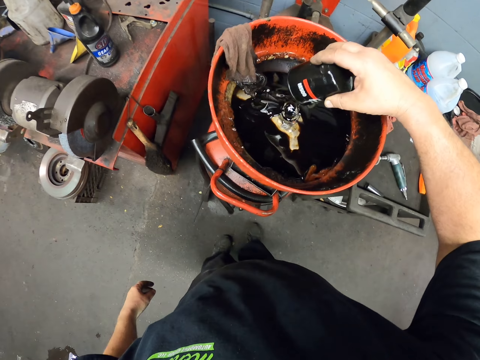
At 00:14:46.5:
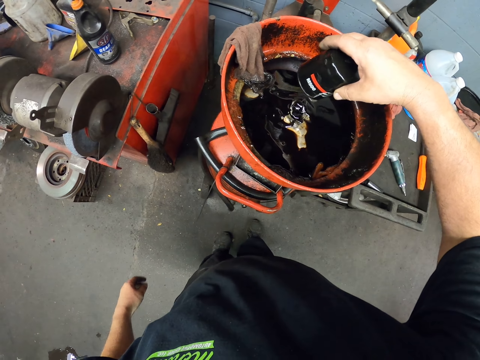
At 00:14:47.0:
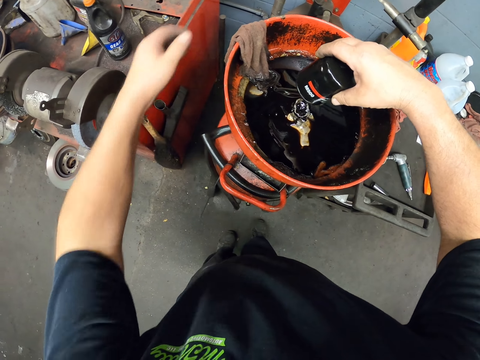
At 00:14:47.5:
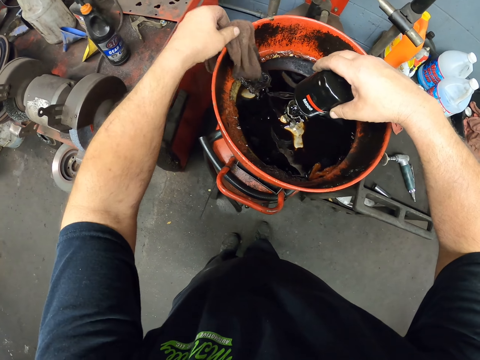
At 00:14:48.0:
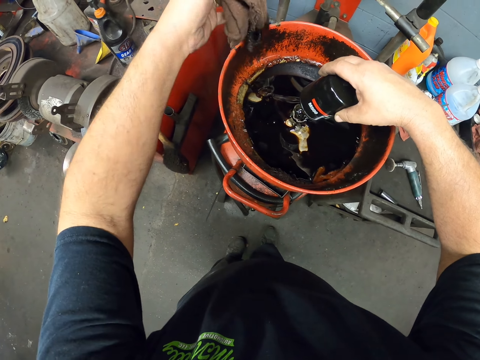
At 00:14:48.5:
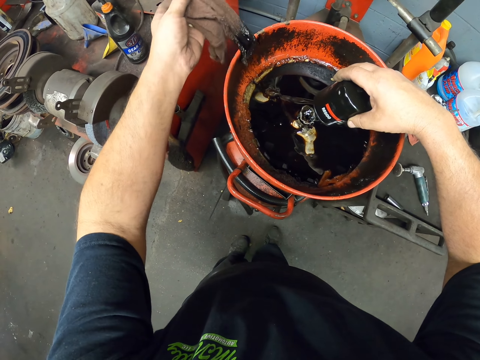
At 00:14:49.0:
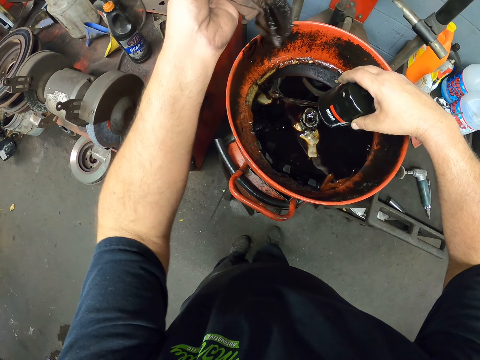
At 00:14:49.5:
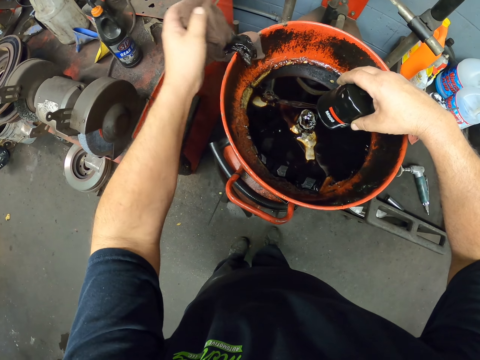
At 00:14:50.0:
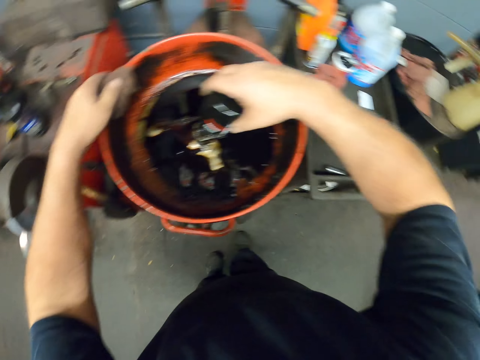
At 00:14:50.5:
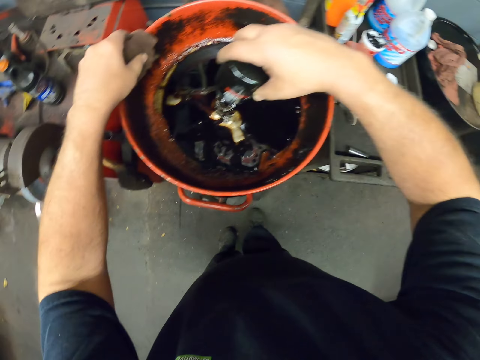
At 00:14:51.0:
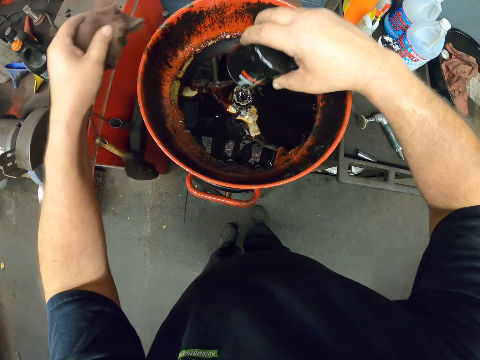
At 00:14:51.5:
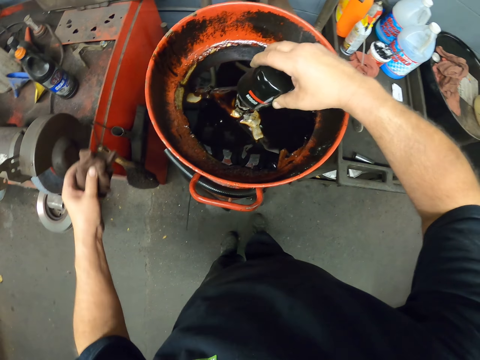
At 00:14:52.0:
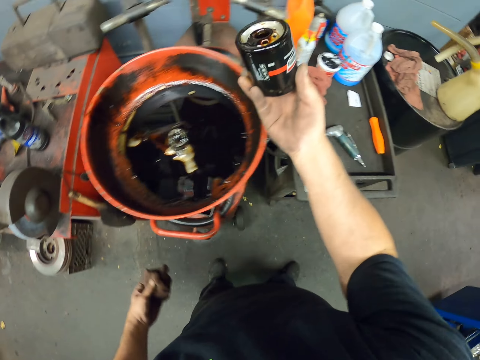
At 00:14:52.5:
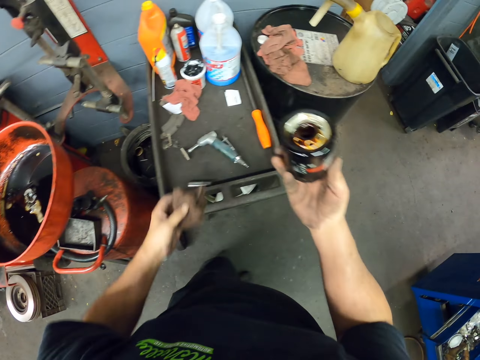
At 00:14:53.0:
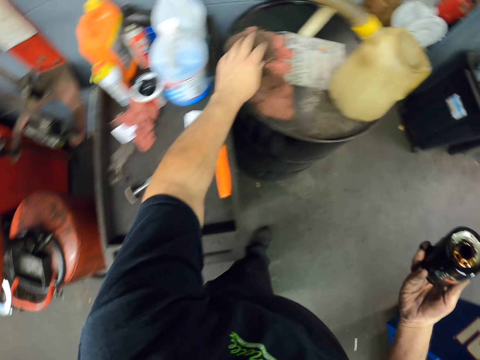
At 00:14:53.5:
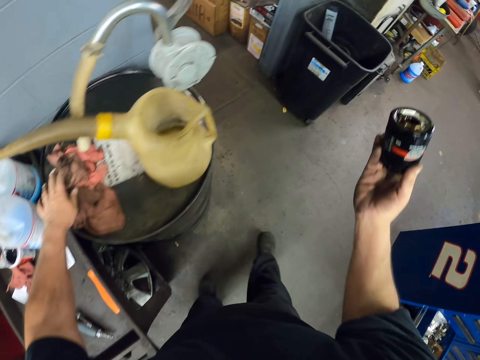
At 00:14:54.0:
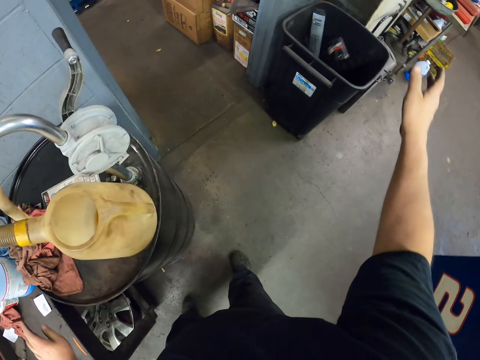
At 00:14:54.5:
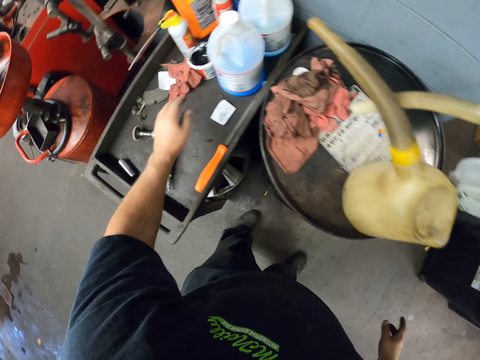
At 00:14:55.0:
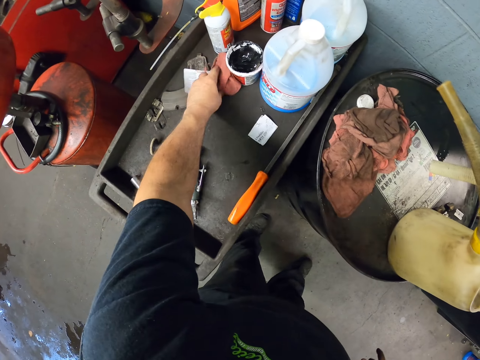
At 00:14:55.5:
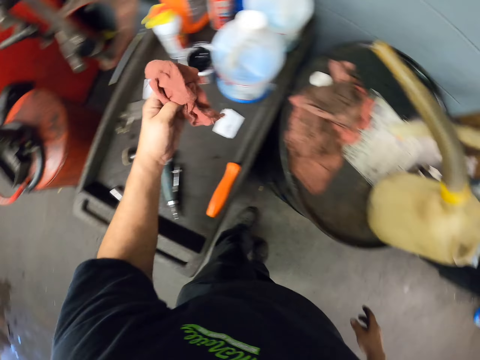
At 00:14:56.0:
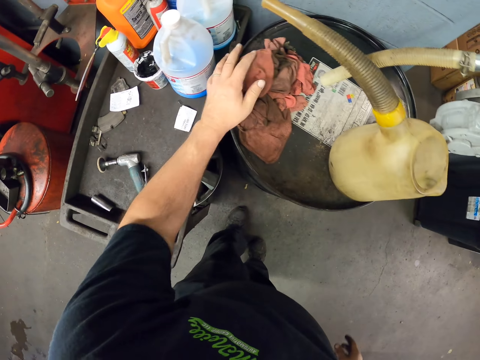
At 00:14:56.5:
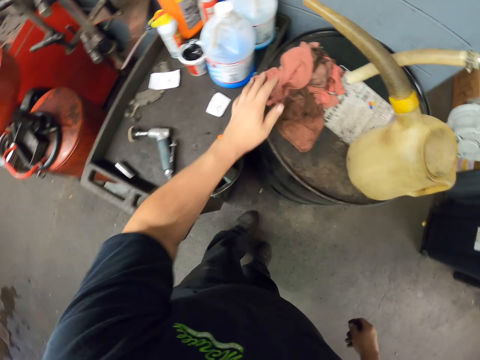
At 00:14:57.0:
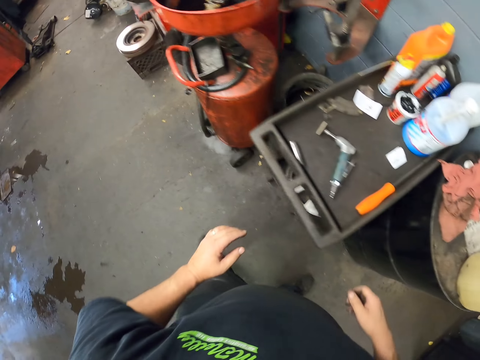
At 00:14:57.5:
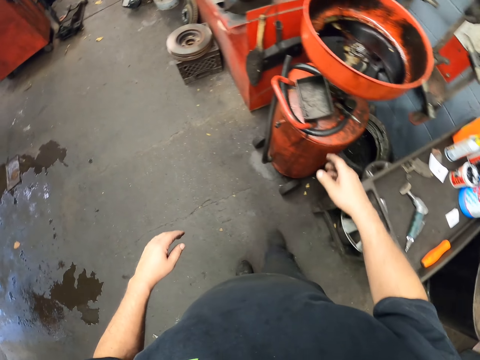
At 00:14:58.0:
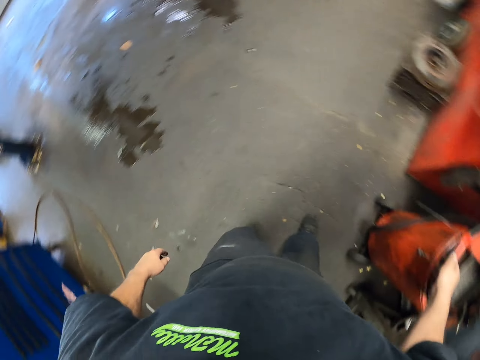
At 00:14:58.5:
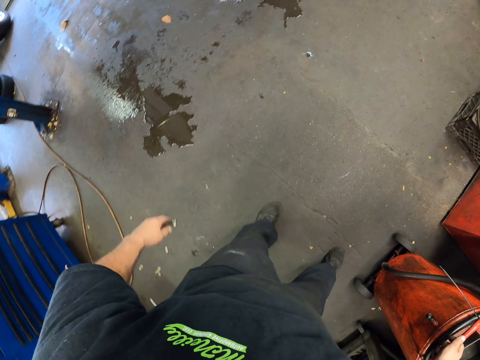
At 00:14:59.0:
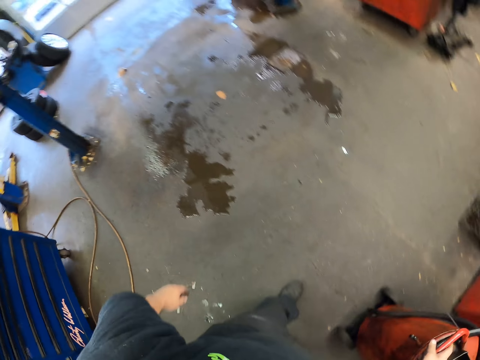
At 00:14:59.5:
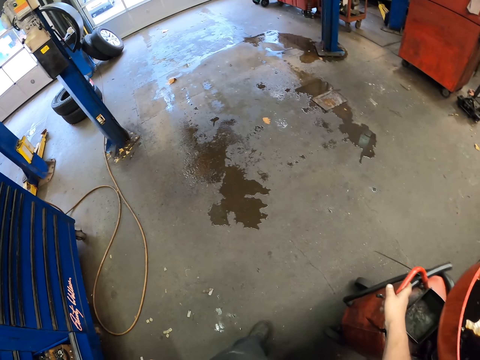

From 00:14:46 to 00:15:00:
The camera wearer picks up wet fabric. They put the fabric down. They throw a container down. They move the fabric. They pull an oil bowl.

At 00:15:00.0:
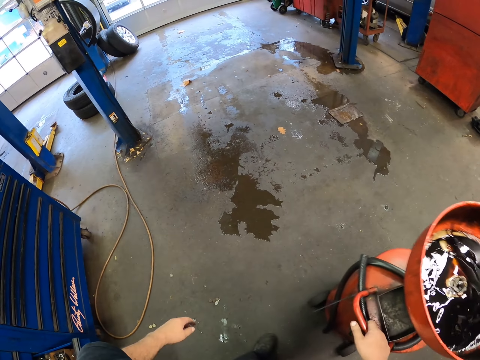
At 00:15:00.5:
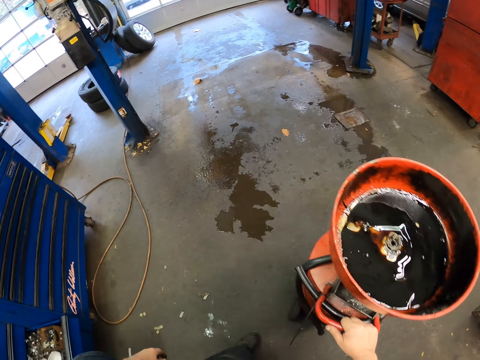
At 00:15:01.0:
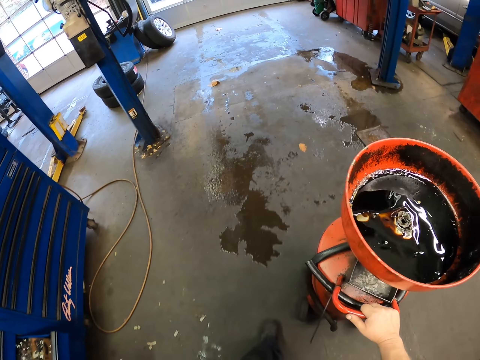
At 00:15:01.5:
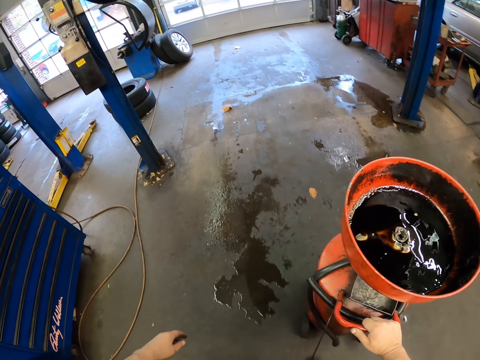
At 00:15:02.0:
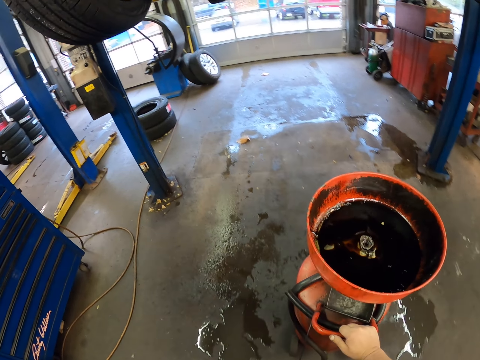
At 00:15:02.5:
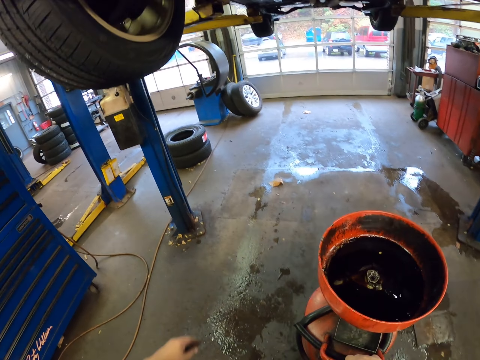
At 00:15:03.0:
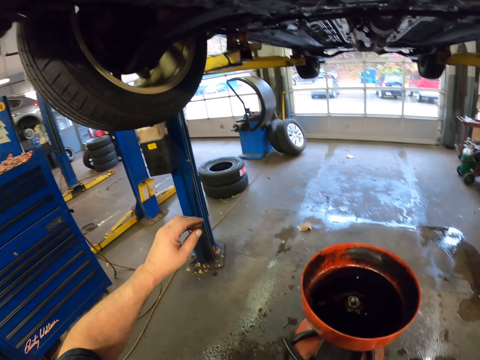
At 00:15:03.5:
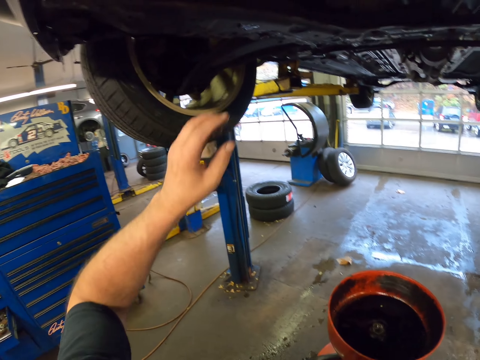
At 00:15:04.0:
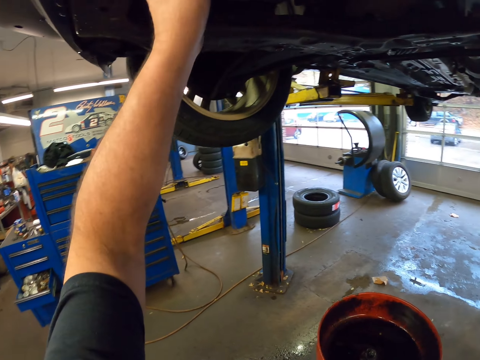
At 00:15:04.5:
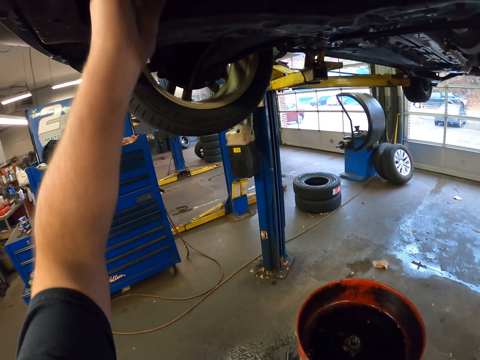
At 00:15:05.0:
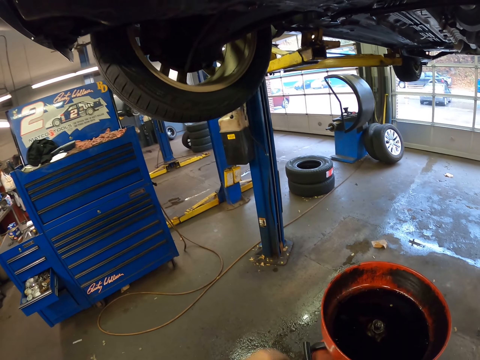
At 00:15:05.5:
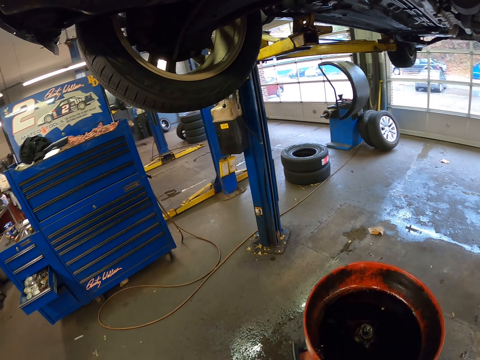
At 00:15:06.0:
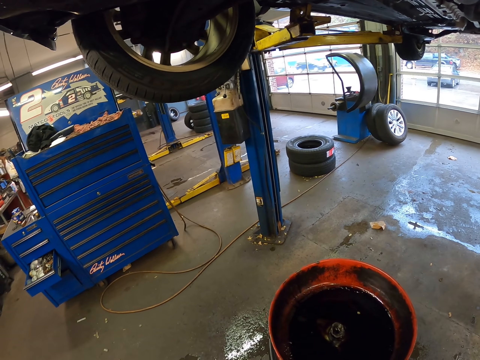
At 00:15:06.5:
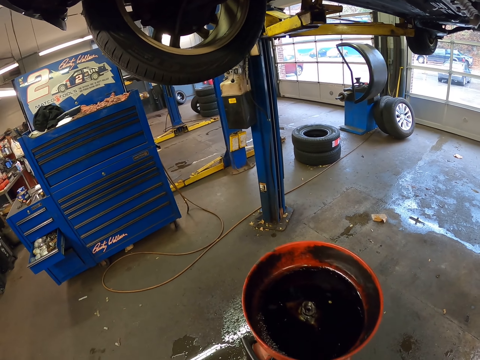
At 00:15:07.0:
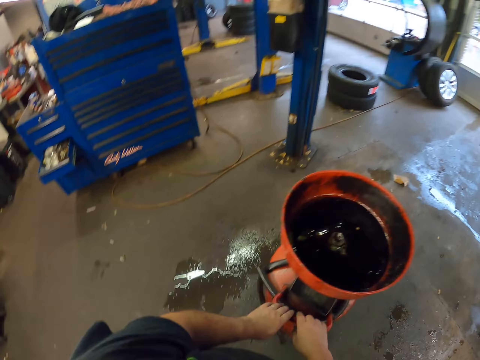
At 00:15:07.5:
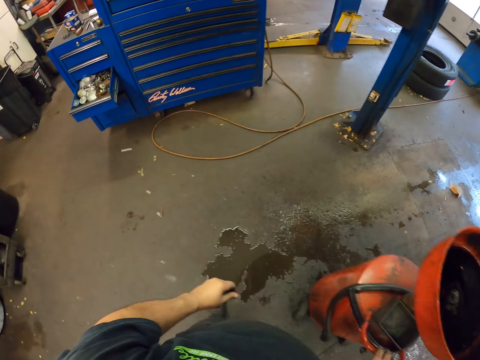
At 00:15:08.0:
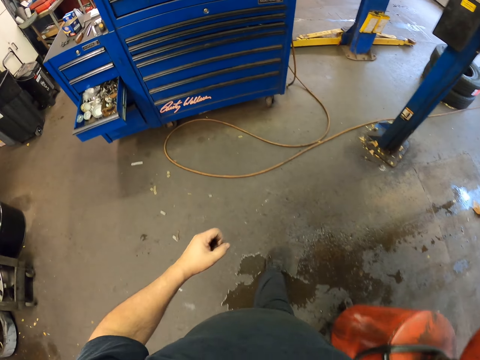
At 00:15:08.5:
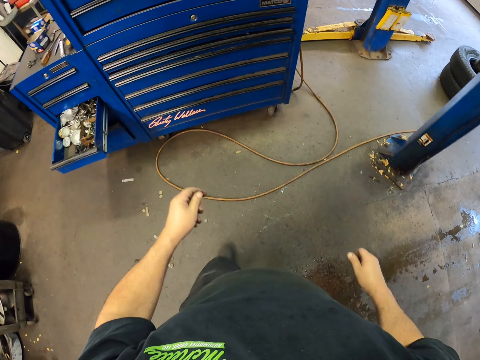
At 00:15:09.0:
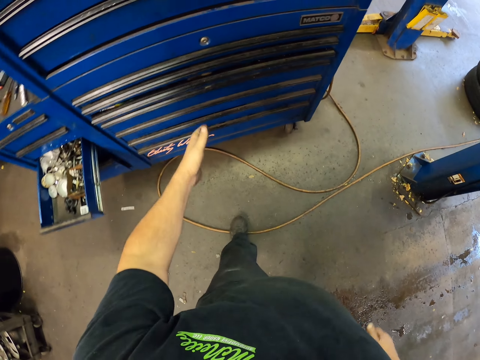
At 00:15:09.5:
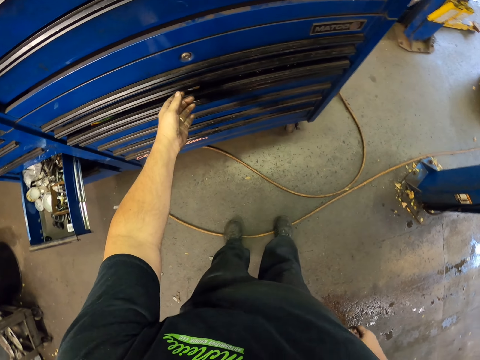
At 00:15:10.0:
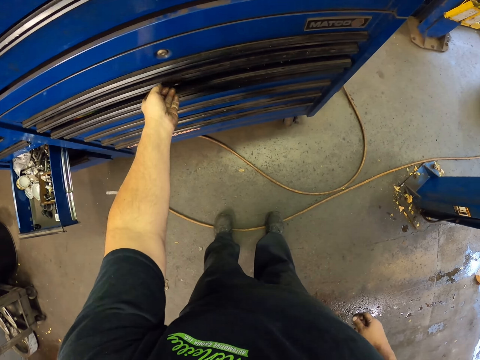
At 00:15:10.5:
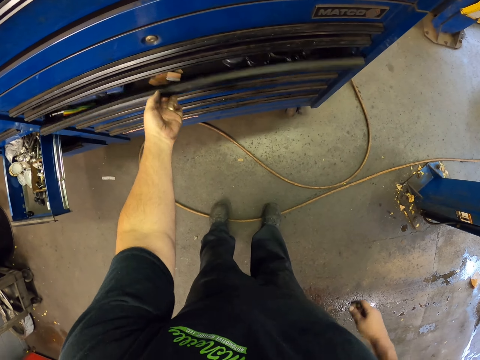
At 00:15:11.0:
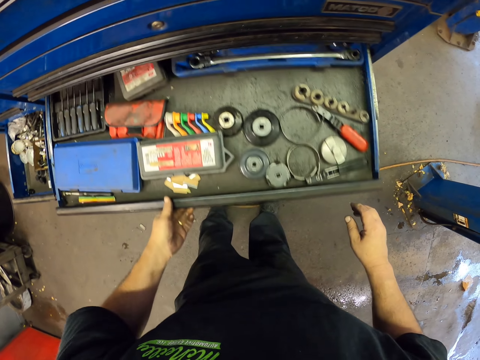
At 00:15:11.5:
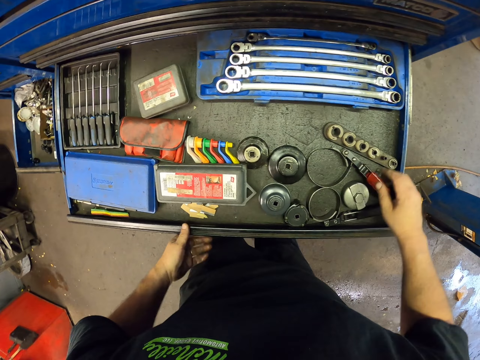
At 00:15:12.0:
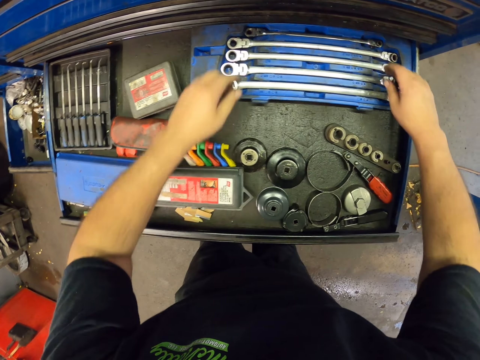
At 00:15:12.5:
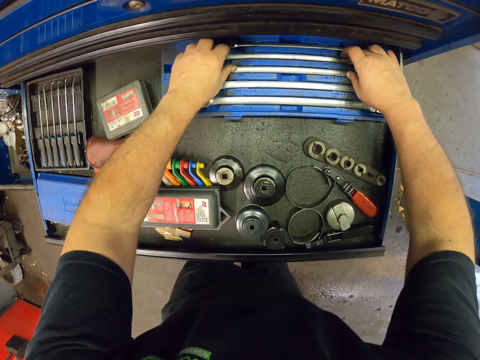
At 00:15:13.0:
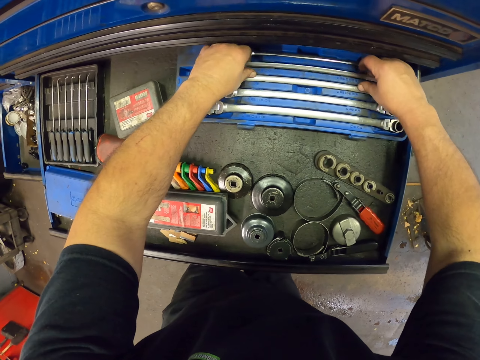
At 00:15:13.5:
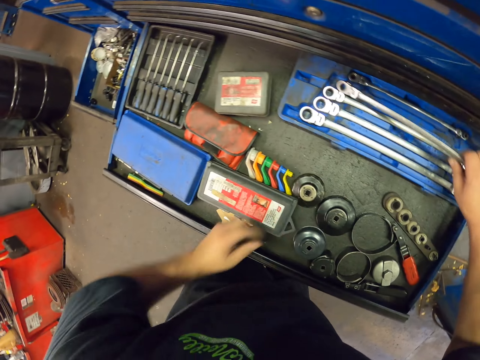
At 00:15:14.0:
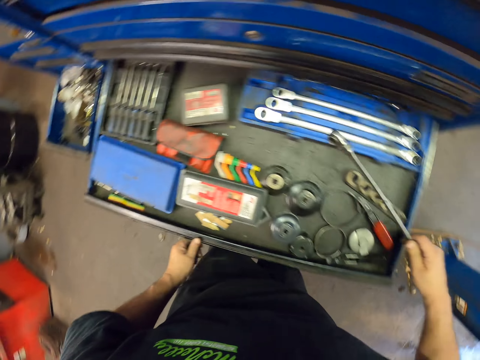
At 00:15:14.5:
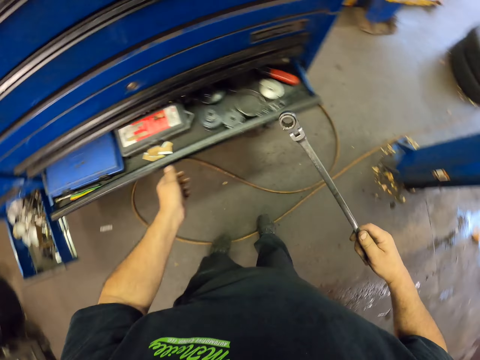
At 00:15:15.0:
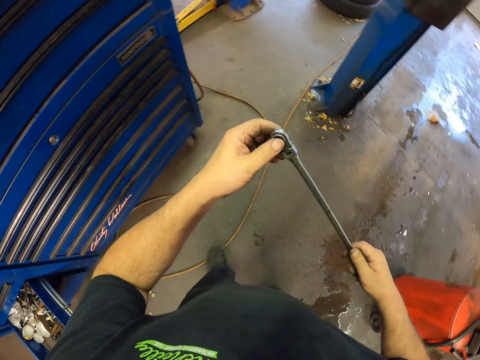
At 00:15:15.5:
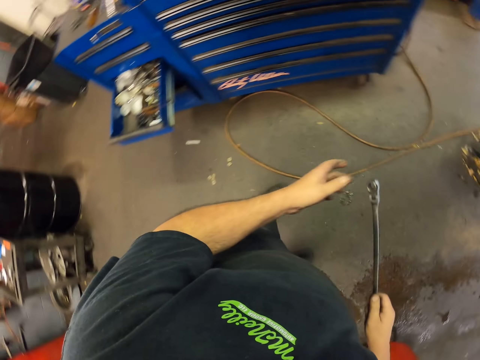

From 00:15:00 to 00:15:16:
The camera wearer walks around. They touch a car. They walk around. They open a drawer. They pick up a spanner. They close the drawer.
